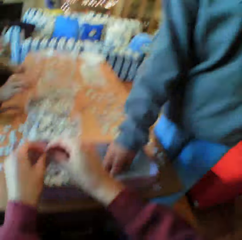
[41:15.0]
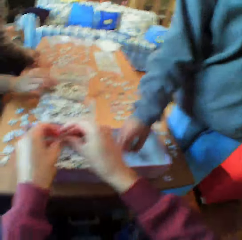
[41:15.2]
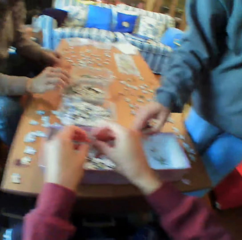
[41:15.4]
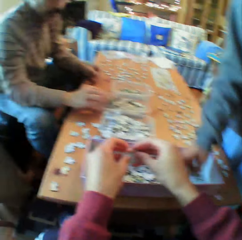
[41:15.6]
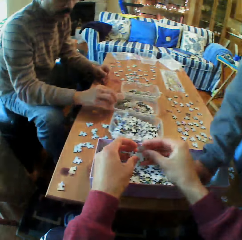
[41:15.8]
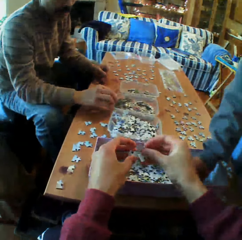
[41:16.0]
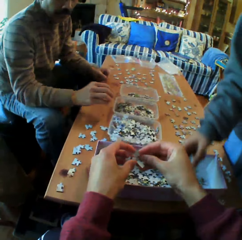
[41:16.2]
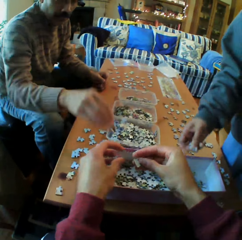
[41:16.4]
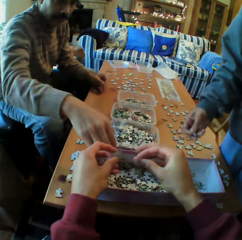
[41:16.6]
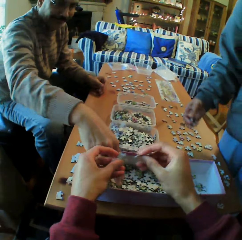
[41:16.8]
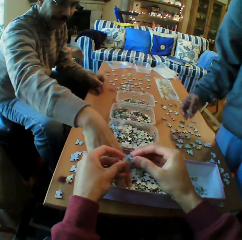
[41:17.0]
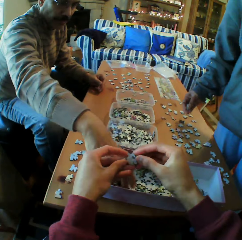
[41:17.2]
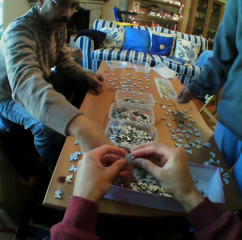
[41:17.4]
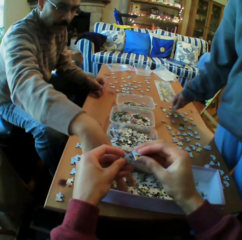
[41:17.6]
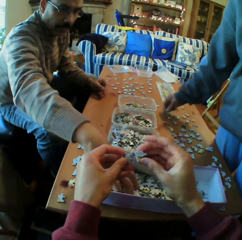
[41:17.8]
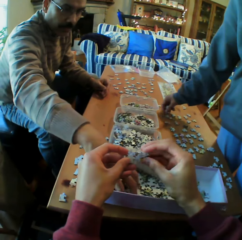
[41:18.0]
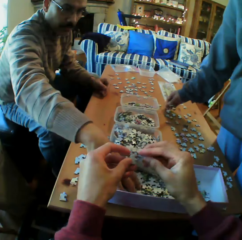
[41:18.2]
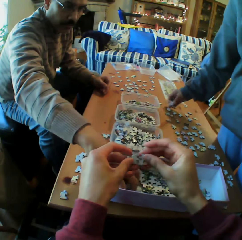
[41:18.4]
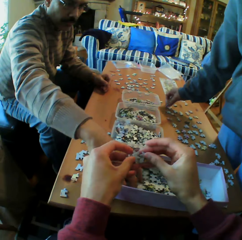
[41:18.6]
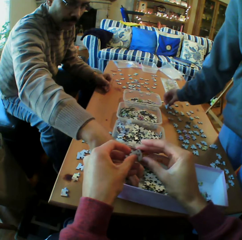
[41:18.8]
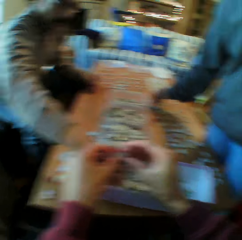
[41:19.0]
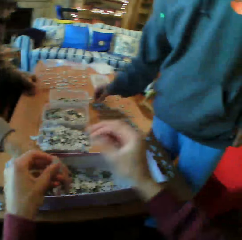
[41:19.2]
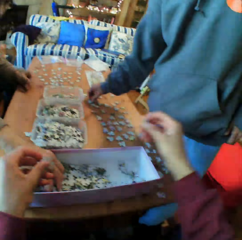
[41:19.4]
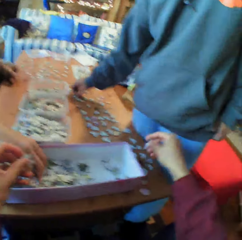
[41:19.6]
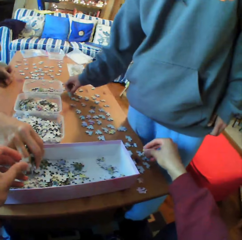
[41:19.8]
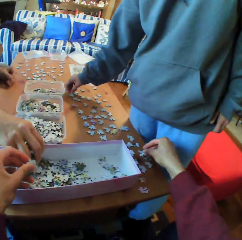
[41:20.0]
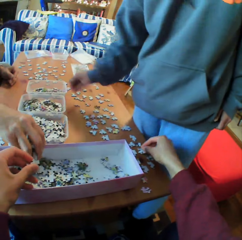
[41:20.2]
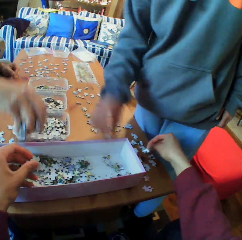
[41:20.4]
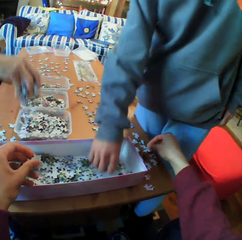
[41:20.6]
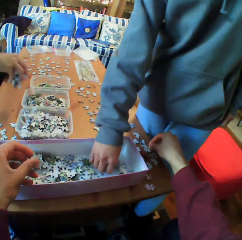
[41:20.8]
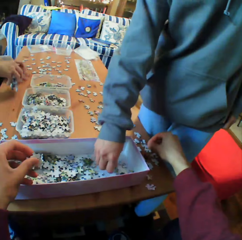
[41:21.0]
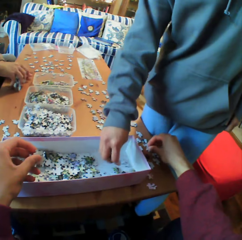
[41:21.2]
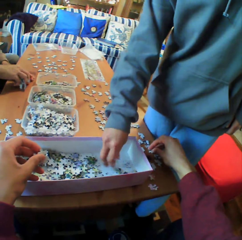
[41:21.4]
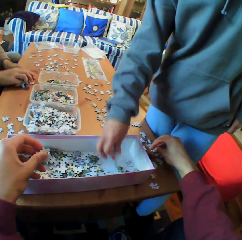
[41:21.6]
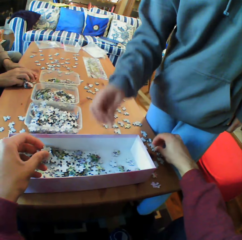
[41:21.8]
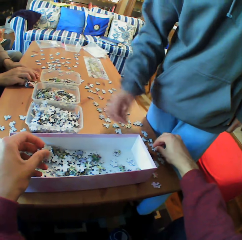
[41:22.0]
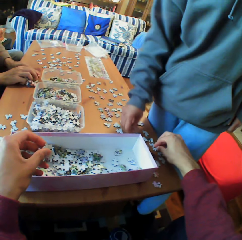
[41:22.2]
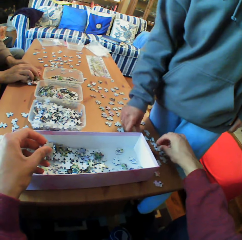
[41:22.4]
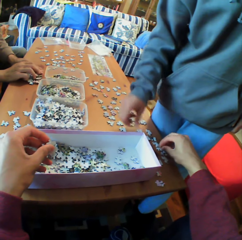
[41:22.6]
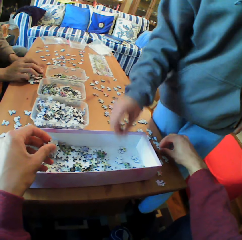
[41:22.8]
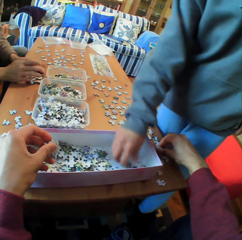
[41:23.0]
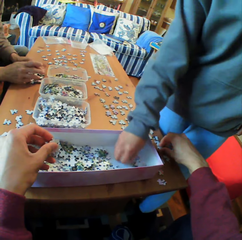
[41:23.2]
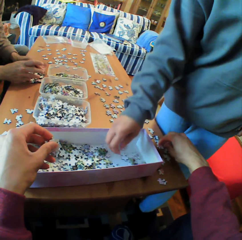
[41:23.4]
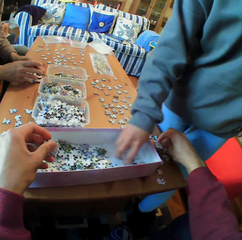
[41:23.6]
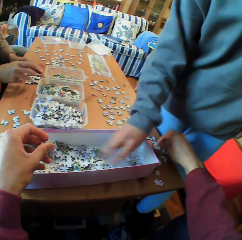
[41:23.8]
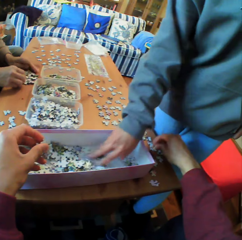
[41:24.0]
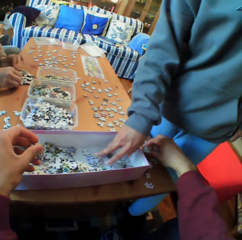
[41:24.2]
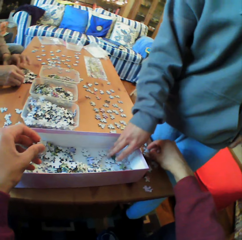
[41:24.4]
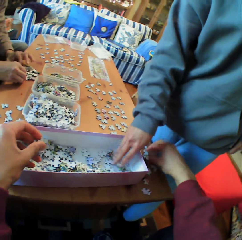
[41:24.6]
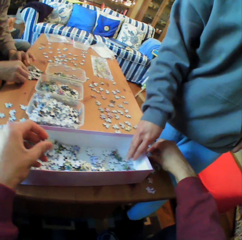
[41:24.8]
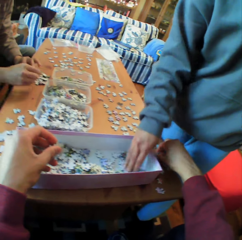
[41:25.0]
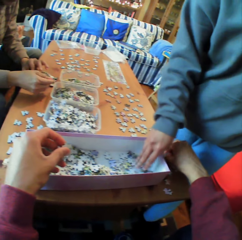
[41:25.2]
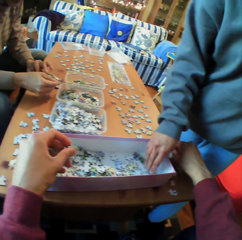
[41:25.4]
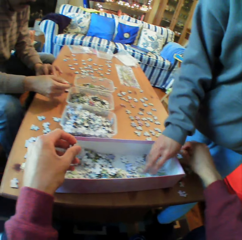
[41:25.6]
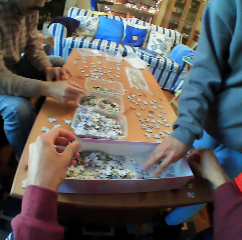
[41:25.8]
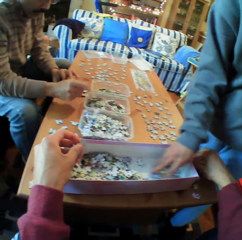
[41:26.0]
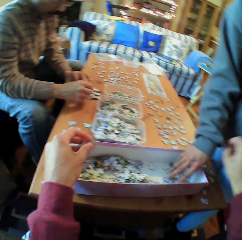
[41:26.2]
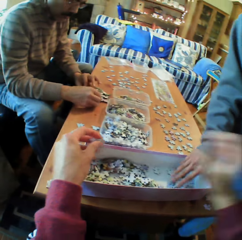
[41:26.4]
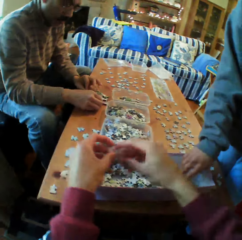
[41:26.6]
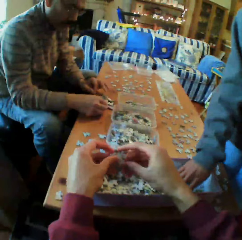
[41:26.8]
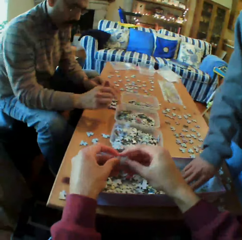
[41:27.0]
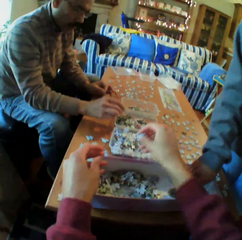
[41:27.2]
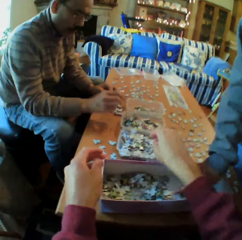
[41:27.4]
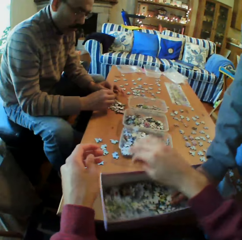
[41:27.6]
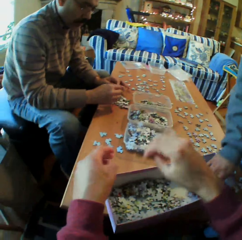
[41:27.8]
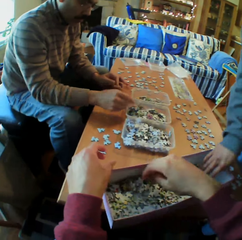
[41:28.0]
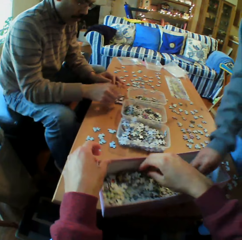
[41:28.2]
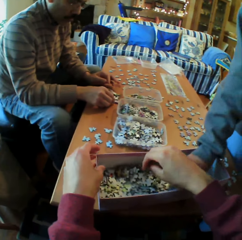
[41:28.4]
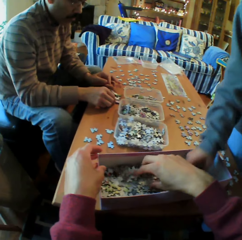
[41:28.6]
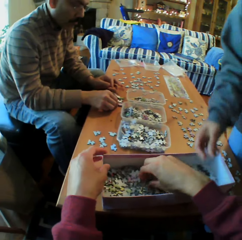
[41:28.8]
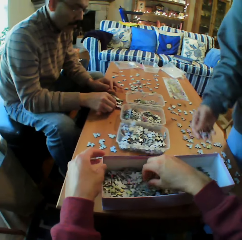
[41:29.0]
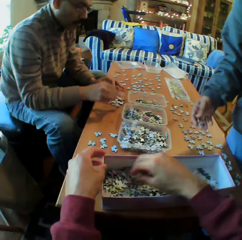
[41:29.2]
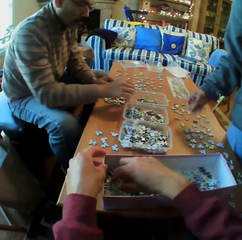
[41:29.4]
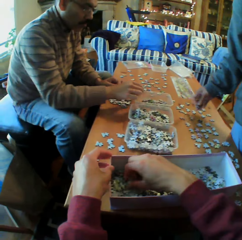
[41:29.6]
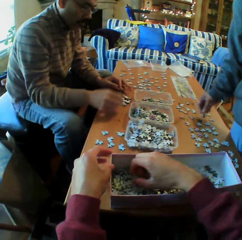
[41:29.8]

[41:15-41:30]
The camera wearer picks up the paper from the box. A person talks. The camera wearer looks at the piece of paper. They look at the piece of paper again. They talk. They look at the piece of paper again. They put the piece of paper in the dish.

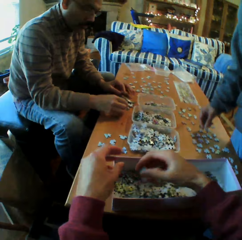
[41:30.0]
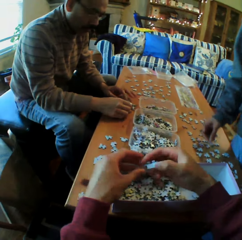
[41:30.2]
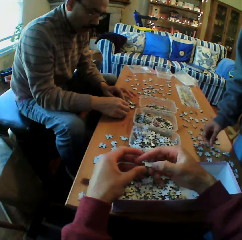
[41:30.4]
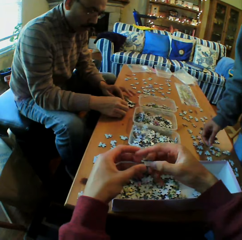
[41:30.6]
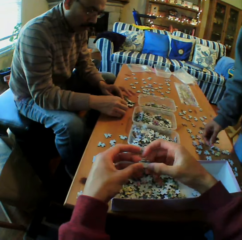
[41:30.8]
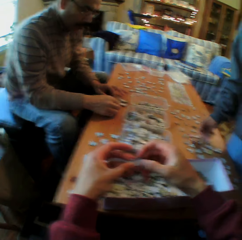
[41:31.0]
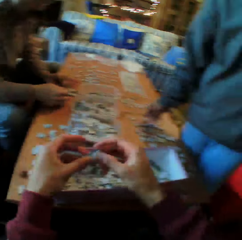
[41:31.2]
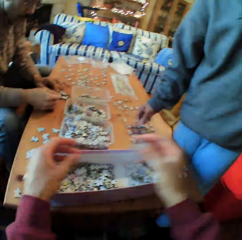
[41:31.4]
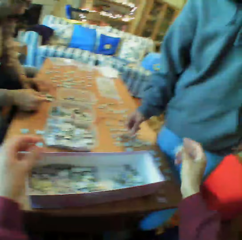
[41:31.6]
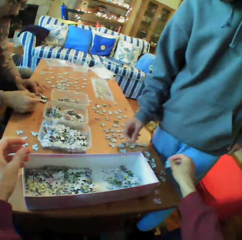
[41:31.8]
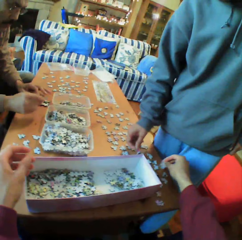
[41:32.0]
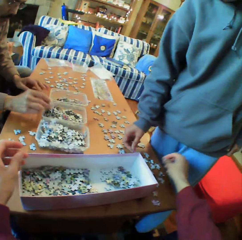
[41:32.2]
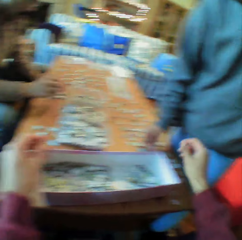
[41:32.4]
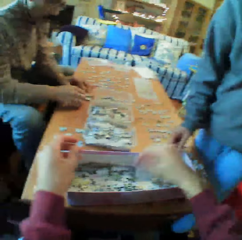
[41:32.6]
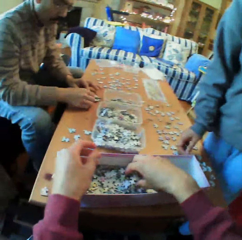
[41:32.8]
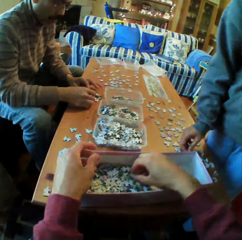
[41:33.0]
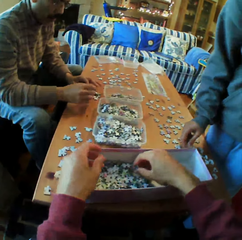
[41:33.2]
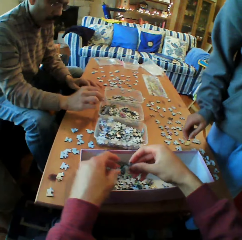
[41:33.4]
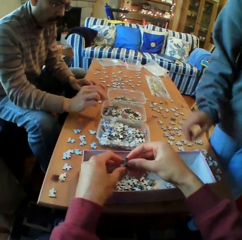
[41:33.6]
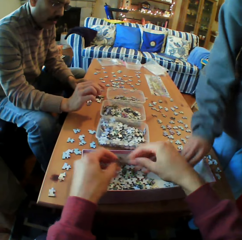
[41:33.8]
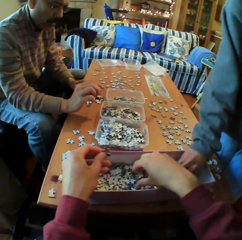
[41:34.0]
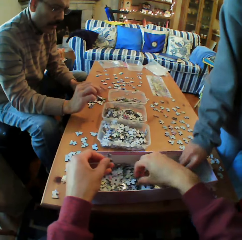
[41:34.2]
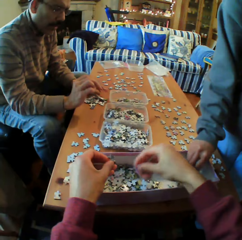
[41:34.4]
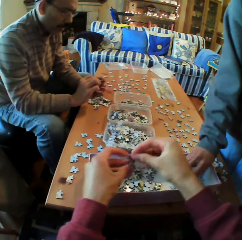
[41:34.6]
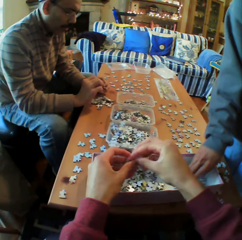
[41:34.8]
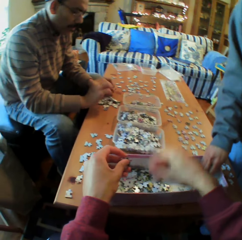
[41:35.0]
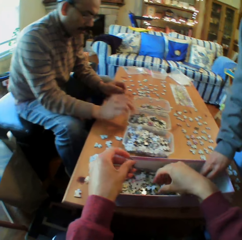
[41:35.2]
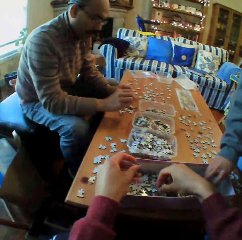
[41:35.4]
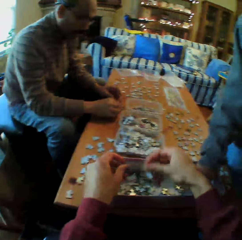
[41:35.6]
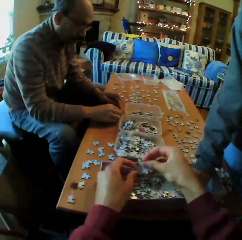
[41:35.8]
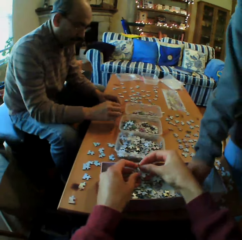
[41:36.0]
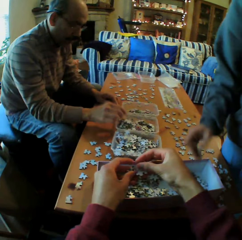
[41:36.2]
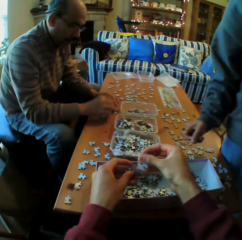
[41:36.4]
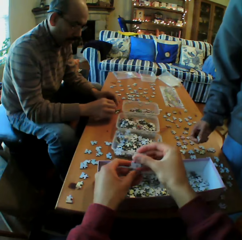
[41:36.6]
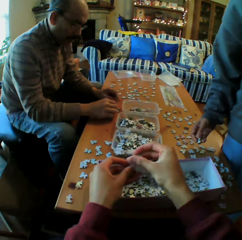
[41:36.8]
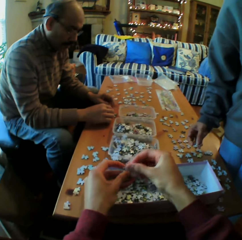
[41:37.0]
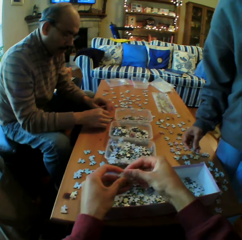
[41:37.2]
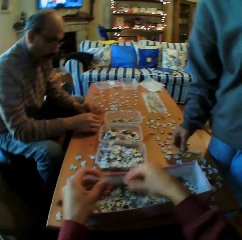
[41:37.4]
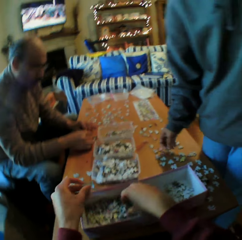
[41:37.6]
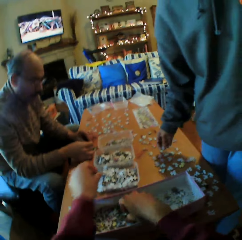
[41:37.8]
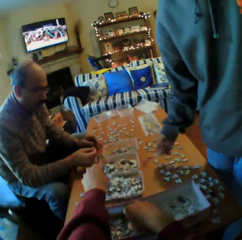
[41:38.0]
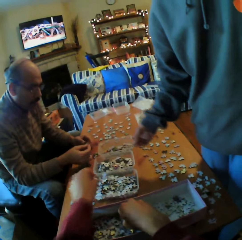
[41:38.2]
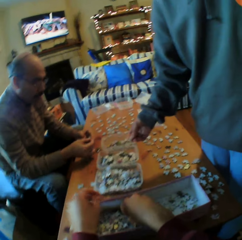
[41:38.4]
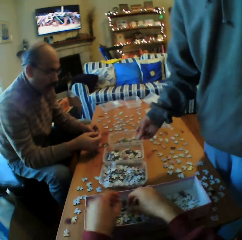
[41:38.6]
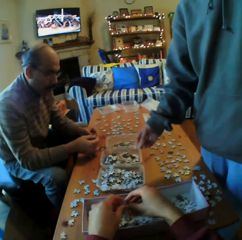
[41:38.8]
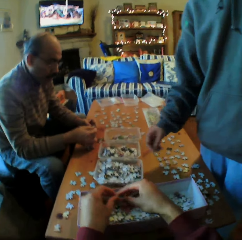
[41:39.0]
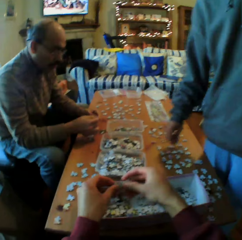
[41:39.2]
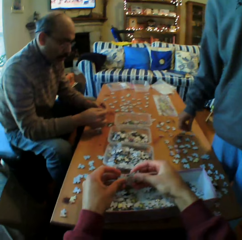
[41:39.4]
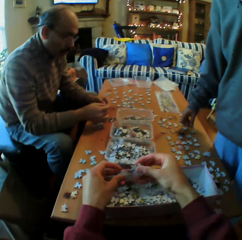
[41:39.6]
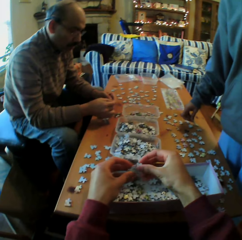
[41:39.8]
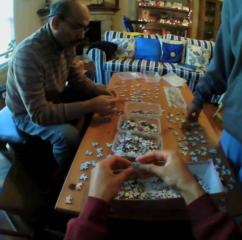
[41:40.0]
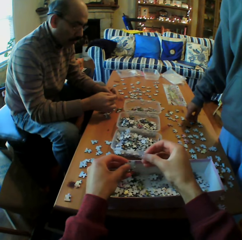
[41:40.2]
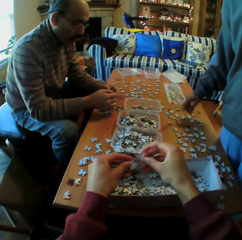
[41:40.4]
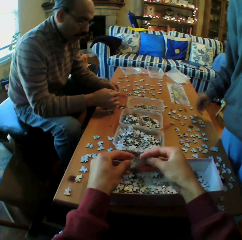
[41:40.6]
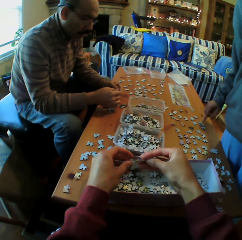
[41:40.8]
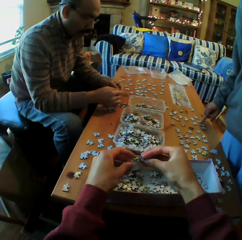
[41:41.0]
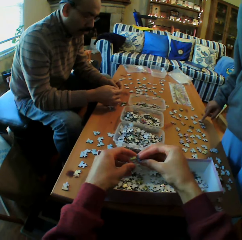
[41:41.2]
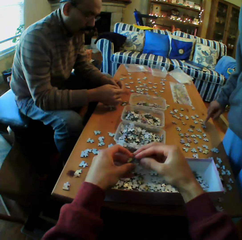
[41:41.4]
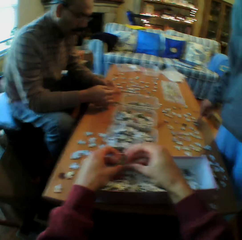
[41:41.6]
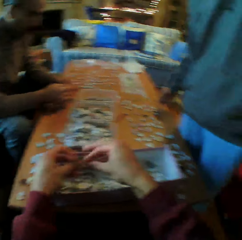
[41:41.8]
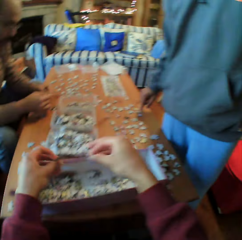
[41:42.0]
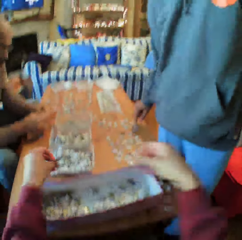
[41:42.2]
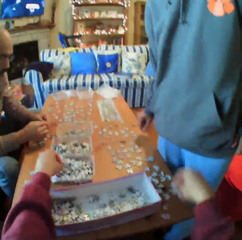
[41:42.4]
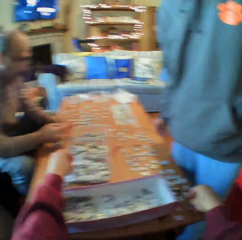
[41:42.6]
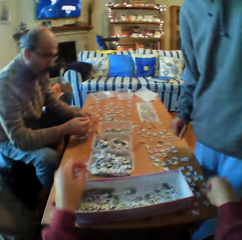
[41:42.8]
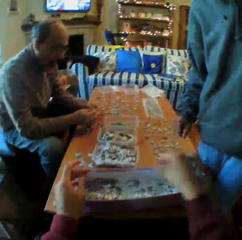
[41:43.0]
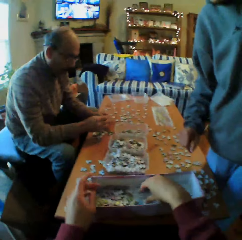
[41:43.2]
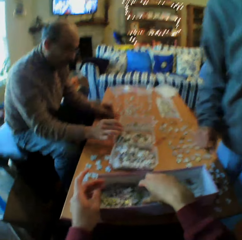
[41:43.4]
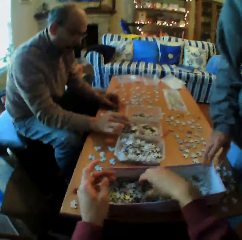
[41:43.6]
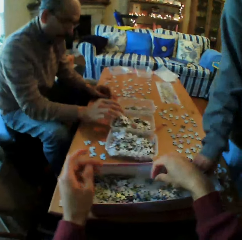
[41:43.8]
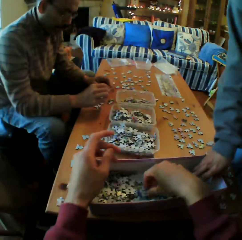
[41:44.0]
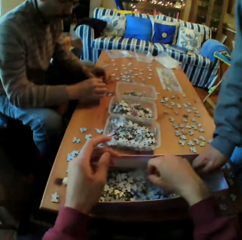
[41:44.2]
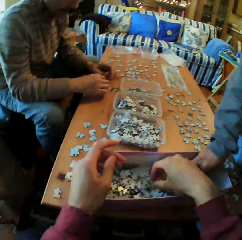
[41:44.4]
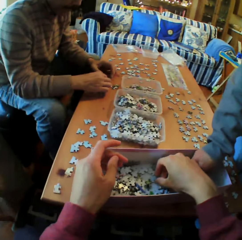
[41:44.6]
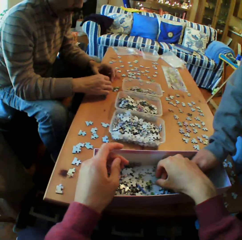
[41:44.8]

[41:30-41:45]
The camera wearer picks up the paper from the box. They put the piece of paper on the table. They pick up the paper from the box. They pick up the paper from the box repeatedly. They put the papers in the dish. They pick up the paper from the box. A person chooses puzzle pieces. The camera wearer puts the pieces of paper on the dish.
